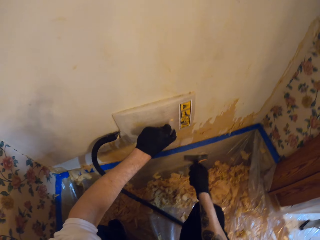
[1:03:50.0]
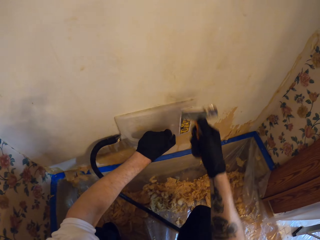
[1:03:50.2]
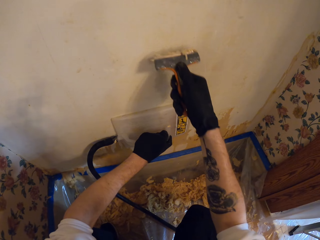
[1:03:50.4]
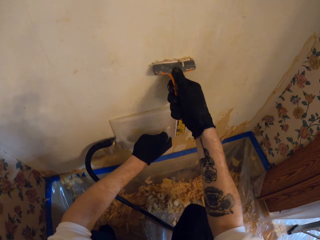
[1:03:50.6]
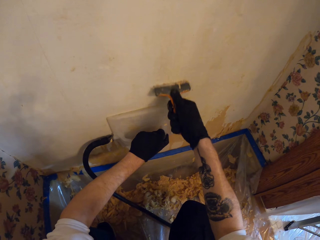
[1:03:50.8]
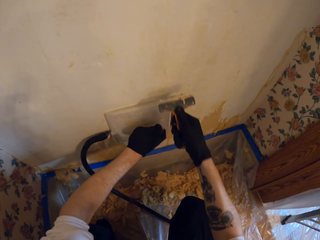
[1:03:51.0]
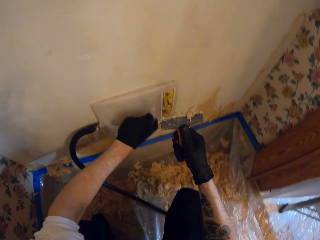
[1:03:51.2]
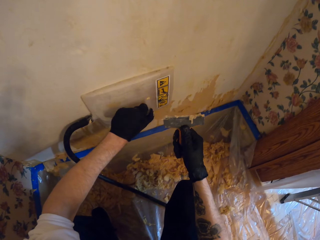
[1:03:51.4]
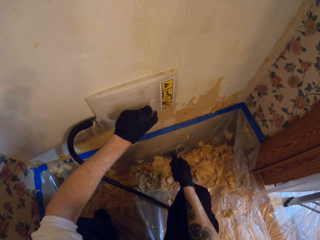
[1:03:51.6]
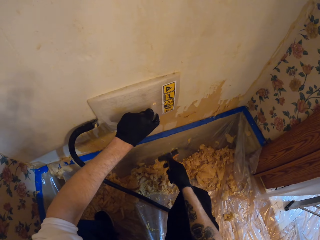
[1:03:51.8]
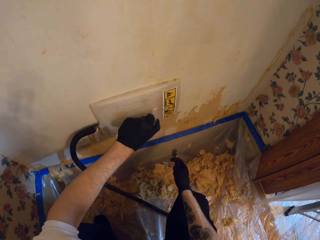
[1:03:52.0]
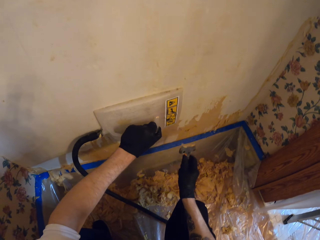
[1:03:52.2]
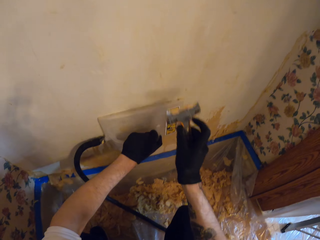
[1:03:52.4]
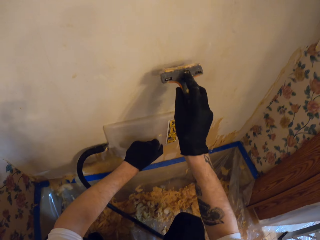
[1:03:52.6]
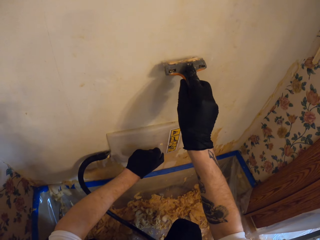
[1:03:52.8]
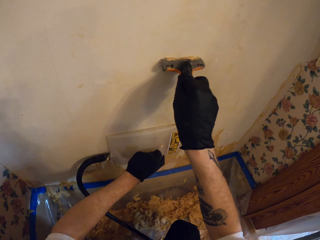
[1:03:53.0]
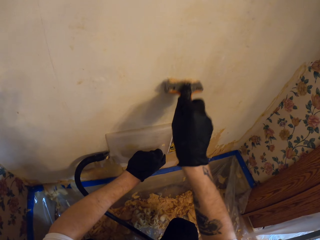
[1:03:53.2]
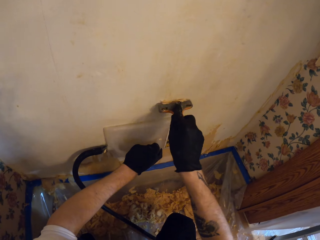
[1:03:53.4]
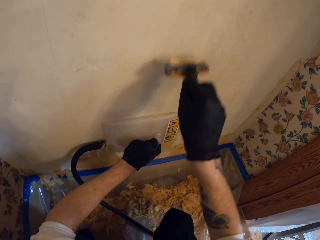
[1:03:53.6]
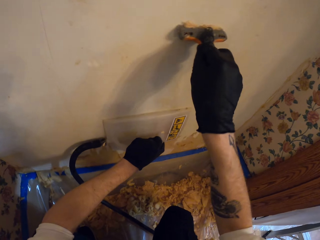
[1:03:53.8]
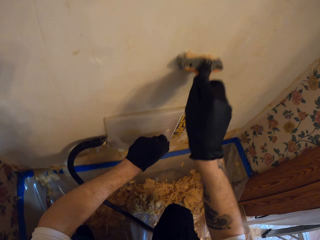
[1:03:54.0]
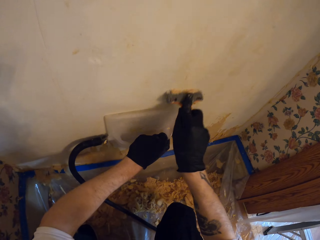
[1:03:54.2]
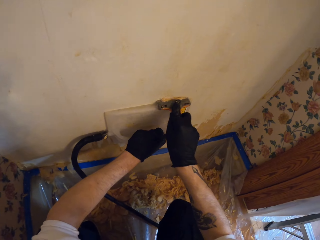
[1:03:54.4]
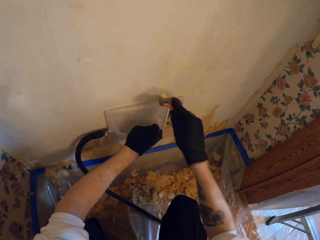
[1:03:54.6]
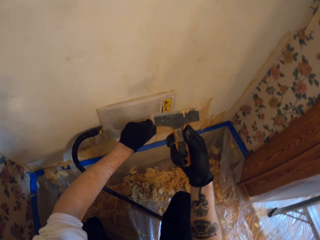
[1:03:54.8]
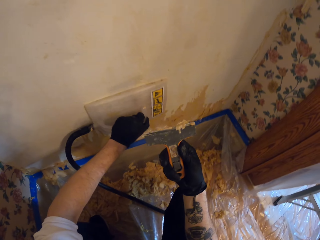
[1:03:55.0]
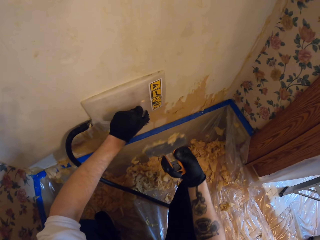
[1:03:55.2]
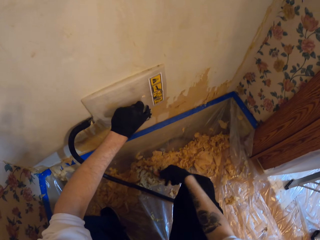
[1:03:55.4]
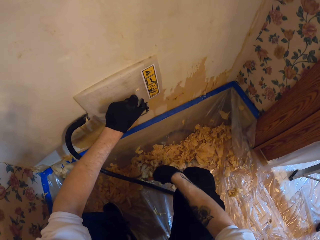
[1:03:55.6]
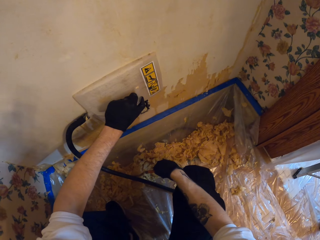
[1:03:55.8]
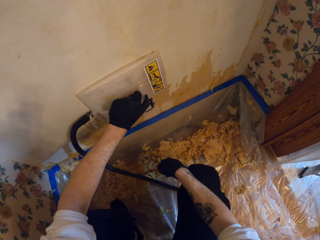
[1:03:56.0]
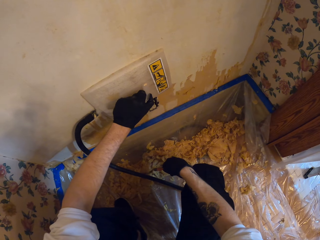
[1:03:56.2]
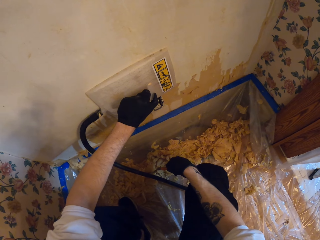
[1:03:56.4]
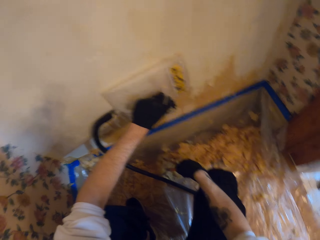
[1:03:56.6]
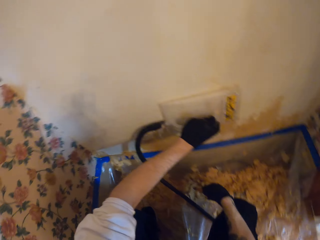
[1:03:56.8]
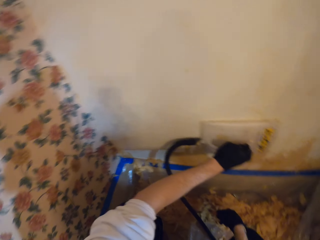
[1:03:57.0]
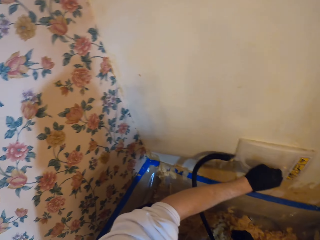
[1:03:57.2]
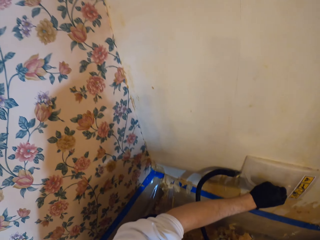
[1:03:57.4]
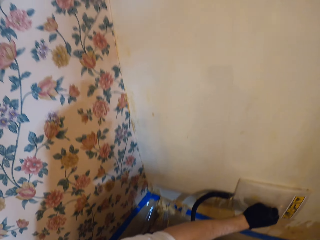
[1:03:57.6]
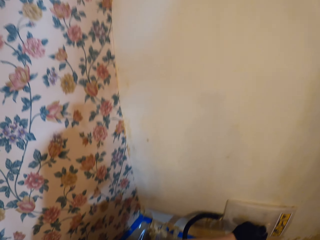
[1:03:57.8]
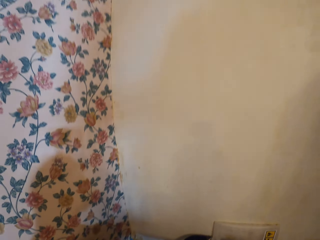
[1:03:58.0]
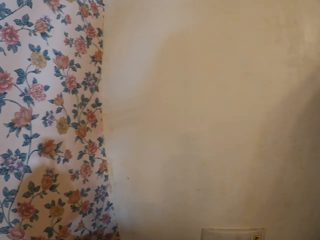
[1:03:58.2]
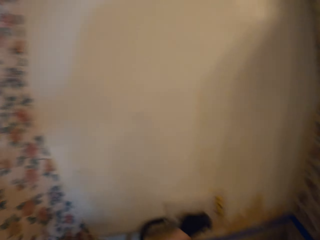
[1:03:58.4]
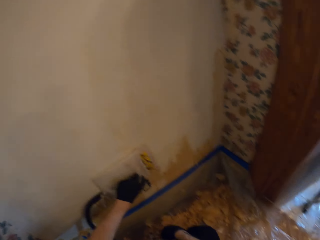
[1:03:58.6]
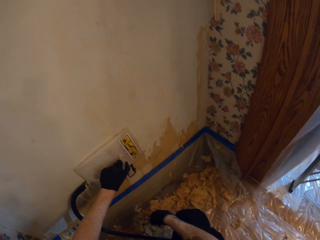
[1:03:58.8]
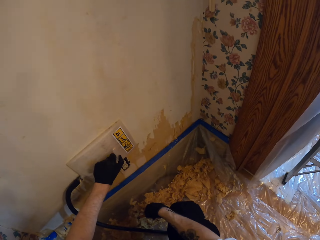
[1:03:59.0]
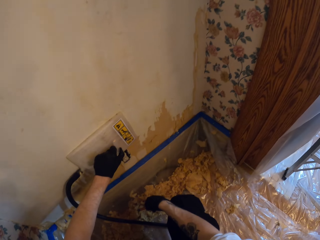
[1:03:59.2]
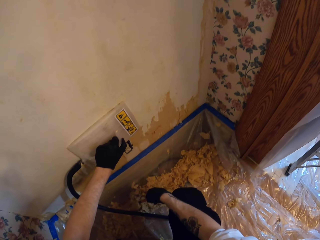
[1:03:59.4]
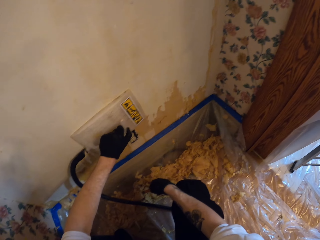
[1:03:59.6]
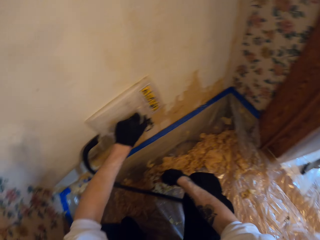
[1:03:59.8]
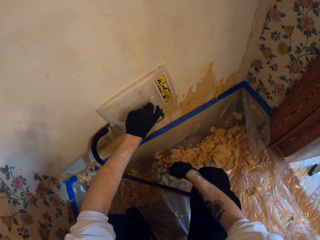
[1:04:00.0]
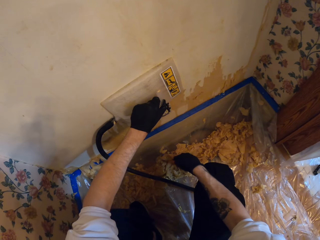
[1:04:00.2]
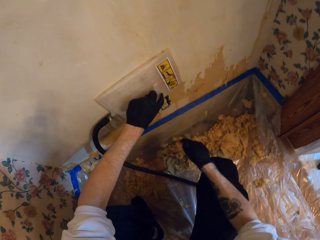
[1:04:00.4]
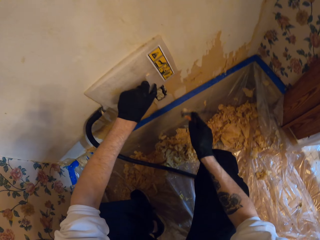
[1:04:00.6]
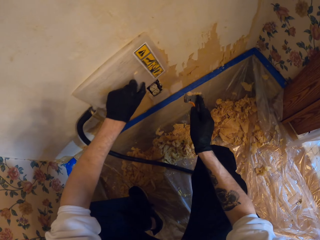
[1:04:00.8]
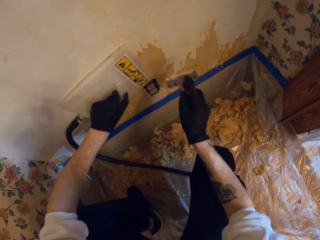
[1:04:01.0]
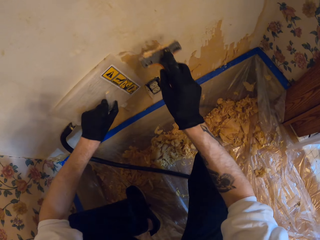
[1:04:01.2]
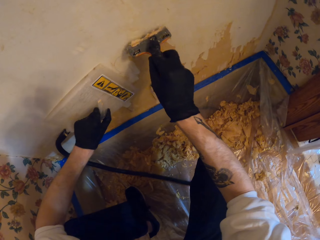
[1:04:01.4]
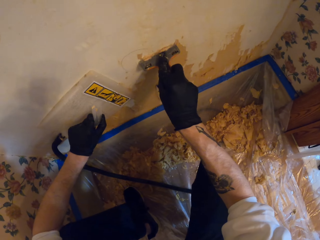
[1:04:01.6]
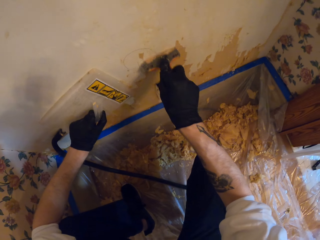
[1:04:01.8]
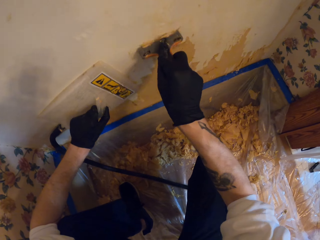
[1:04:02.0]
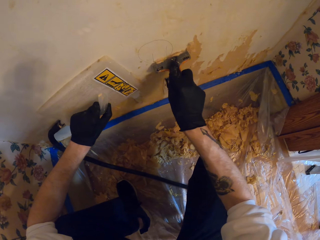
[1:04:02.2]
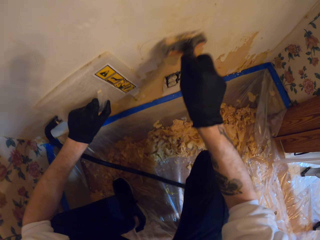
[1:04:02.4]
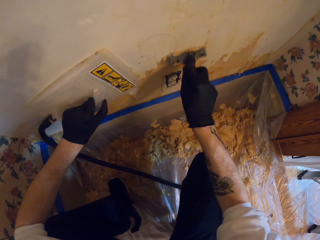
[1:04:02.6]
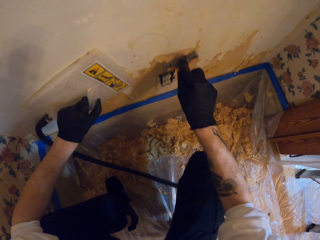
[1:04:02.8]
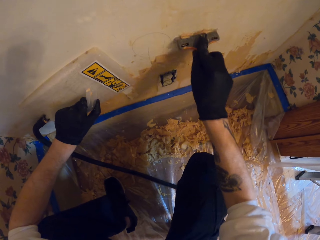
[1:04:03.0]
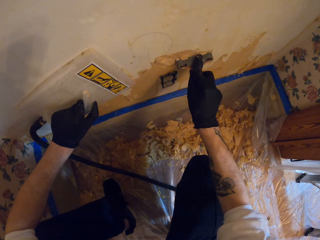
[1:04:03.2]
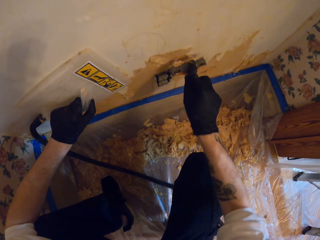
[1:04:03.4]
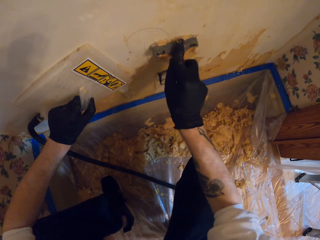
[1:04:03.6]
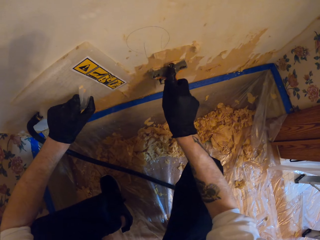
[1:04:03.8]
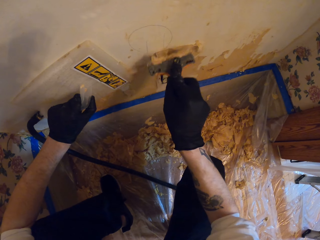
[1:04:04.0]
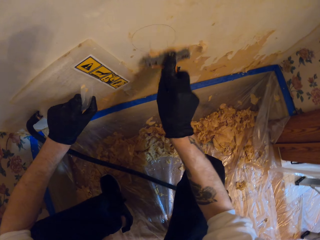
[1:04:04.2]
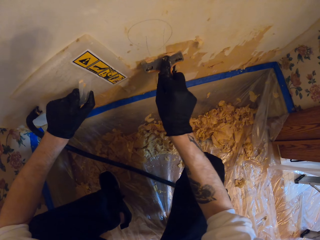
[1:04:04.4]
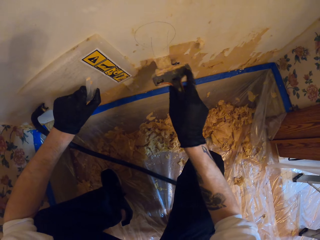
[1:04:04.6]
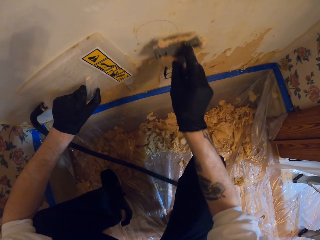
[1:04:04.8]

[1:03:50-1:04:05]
The camera wearer scrapes the wall. They hold the wallpaper steamer on the wall. They scrape the wall. They stare at the wall scraper. They hold the wallpaper steamer on the wall. They look around the apartment. They hold the wallpaper steamer on the wall. They remove the paper on the wall with the scraper.

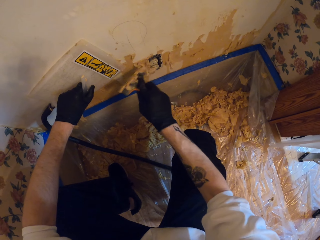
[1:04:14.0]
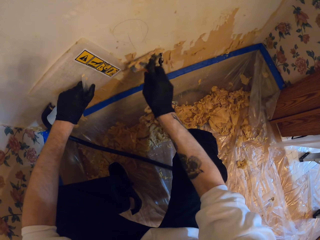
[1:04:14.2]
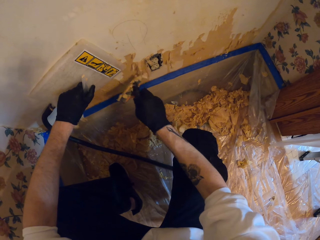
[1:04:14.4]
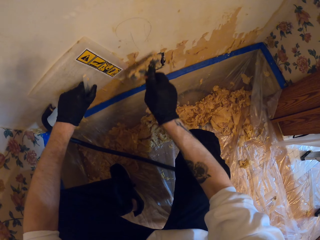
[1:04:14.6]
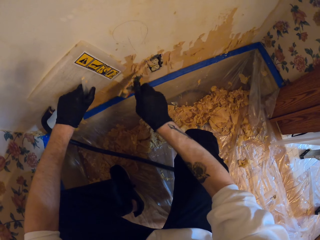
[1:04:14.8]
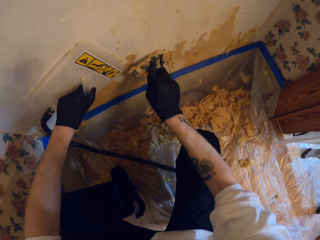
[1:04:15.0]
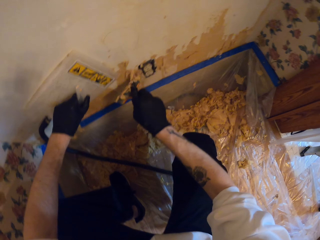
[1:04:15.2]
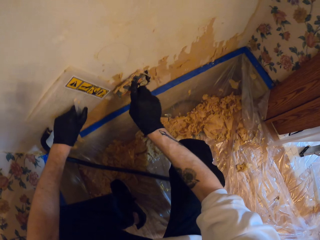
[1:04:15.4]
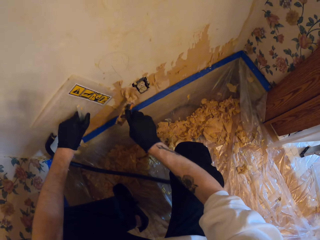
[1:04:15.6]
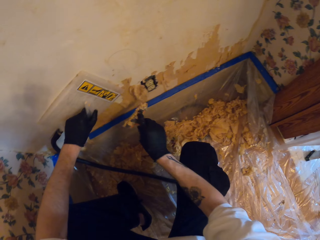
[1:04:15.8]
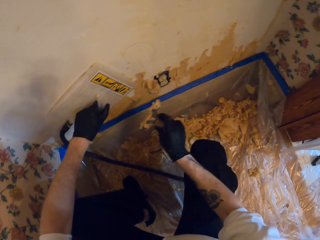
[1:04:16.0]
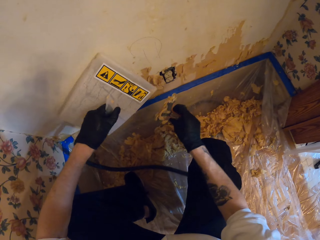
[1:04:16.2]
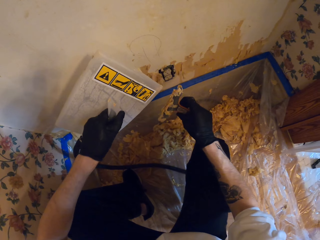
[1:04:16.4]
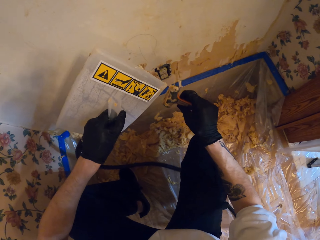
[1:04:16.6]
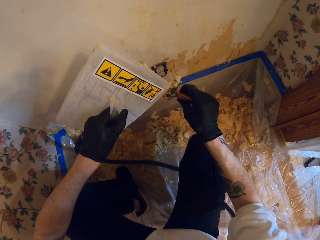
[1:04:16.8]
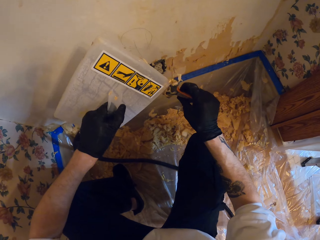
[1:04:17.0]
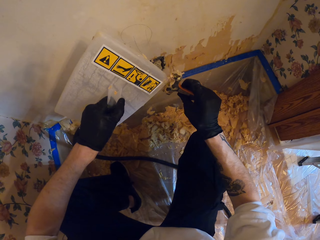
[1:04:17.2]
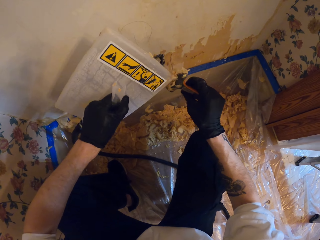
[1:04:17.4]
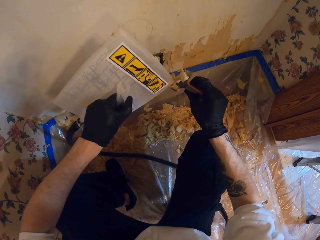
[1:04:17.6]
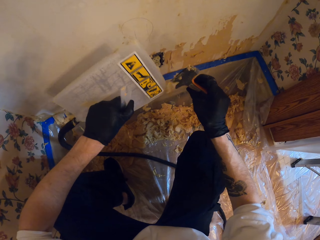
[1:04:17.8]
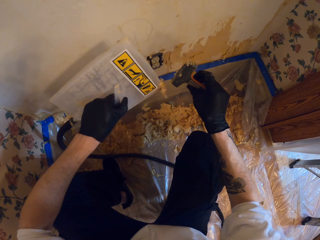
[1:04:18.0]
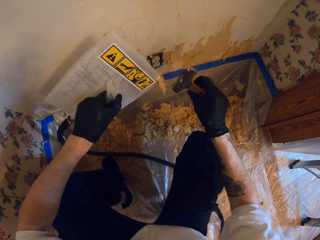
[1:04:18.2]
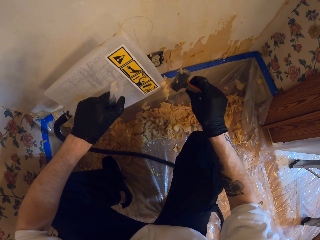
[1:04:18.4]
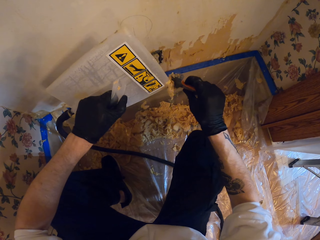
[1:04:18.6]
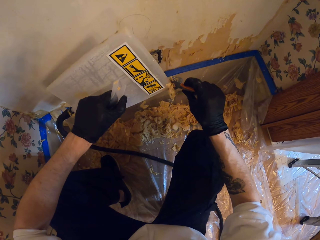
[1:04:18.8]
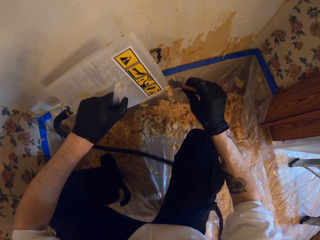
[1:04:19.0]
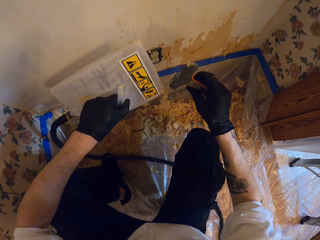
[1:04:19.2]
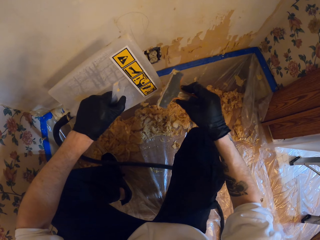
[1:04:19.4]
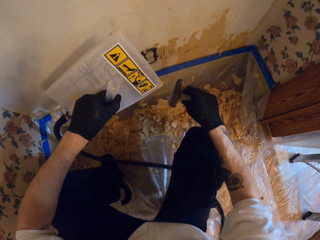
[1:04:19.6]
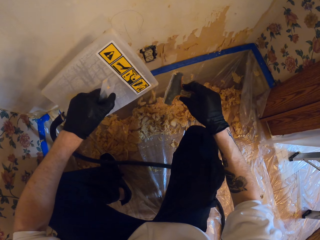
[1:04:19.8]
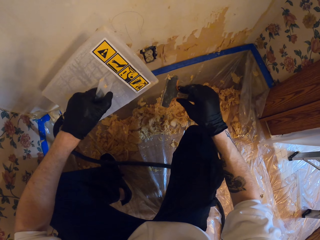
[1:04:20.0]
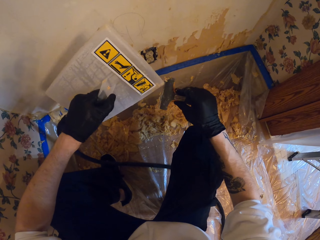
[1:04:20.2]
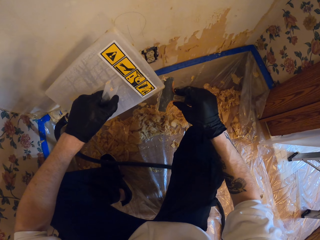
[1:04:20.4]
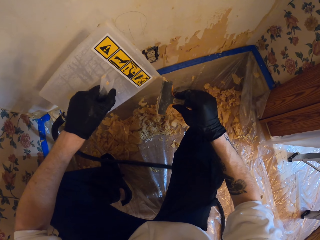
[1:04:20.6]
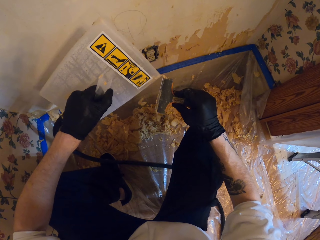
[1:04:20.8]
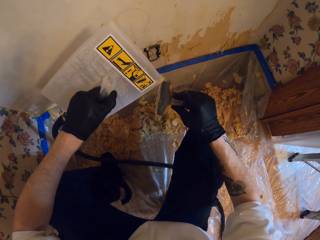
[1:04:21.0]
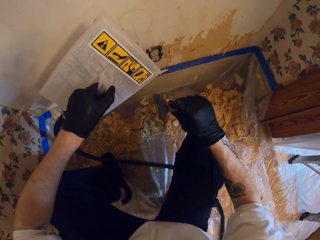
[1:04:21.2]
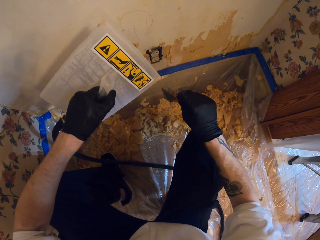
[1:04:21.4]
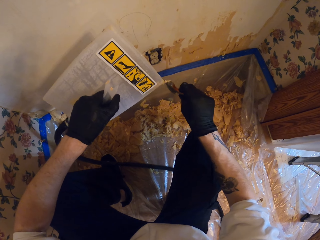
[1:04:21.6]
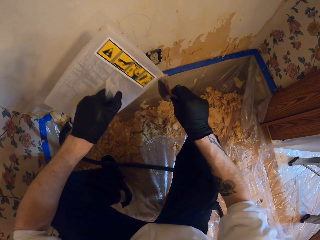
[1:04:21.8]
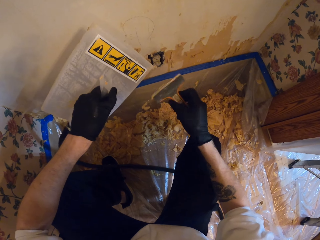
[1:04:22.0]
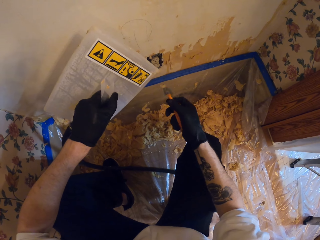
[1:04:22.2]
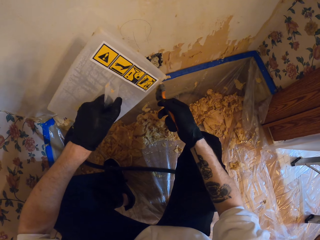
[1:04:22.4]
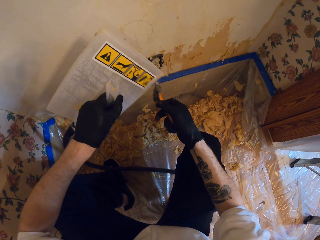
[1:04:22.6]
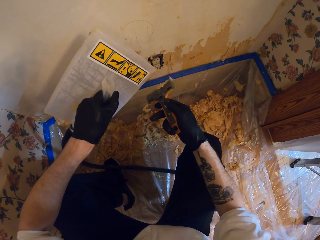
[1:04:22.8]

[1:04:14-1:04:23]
The camera wearer stares at the wall scraper. They remove the paper from the scraper with the wallpaper steamer.
